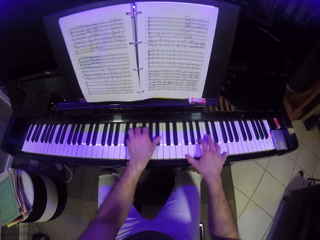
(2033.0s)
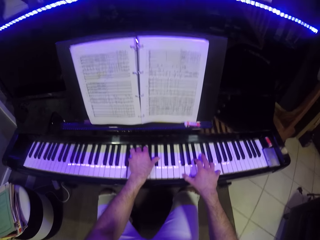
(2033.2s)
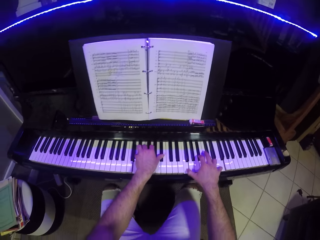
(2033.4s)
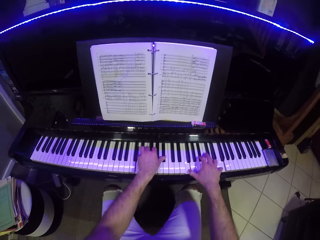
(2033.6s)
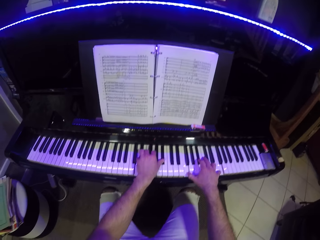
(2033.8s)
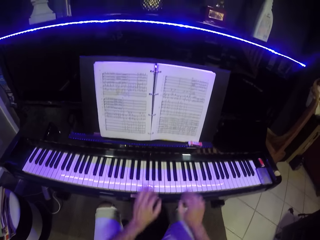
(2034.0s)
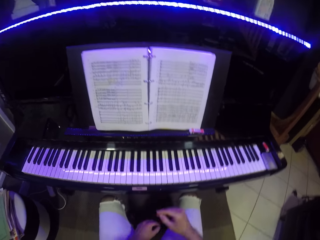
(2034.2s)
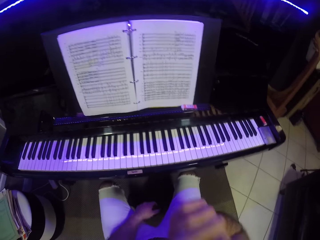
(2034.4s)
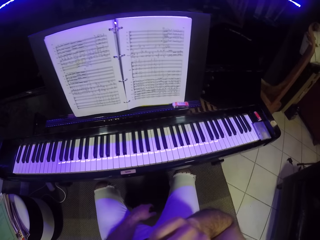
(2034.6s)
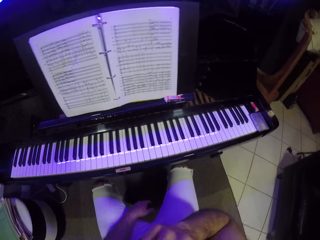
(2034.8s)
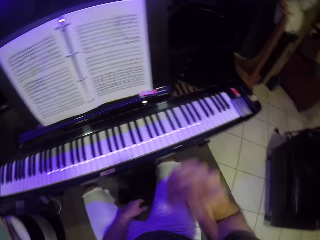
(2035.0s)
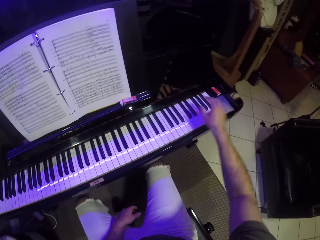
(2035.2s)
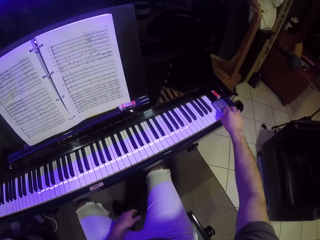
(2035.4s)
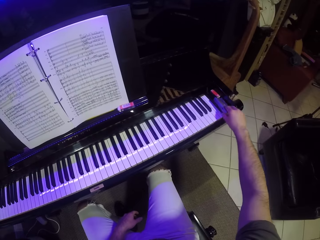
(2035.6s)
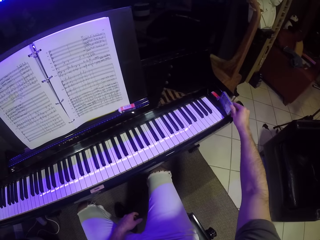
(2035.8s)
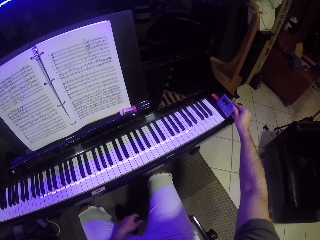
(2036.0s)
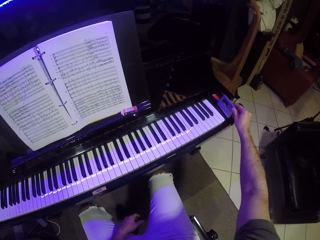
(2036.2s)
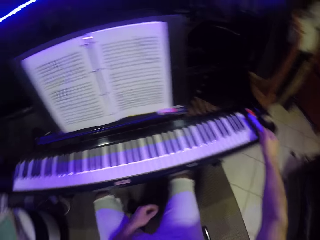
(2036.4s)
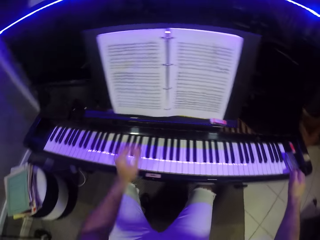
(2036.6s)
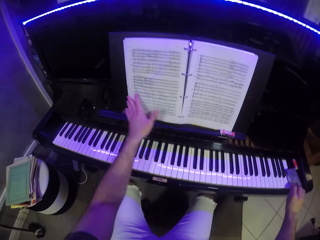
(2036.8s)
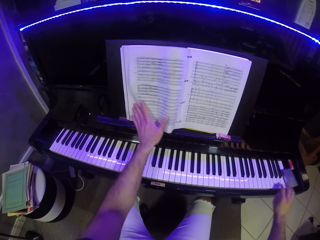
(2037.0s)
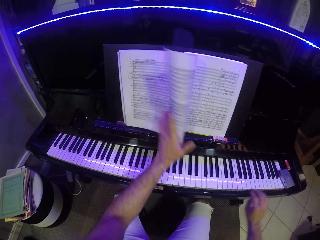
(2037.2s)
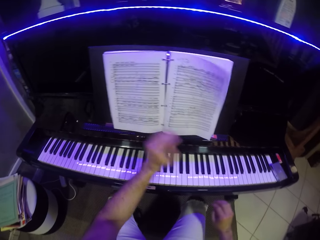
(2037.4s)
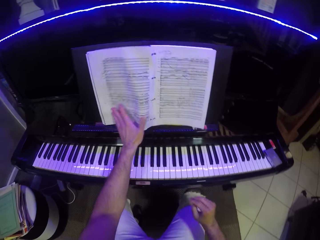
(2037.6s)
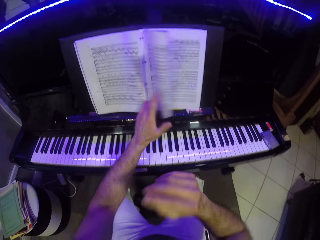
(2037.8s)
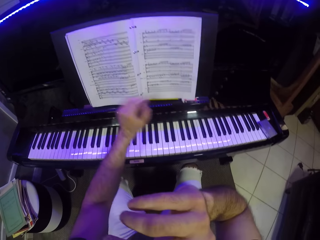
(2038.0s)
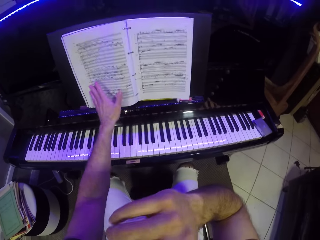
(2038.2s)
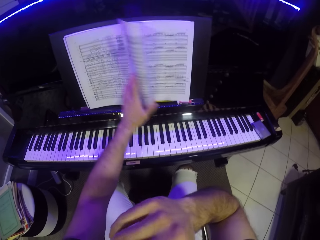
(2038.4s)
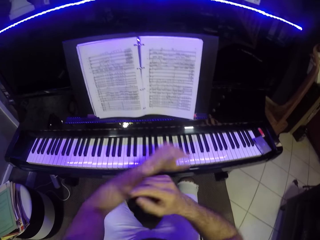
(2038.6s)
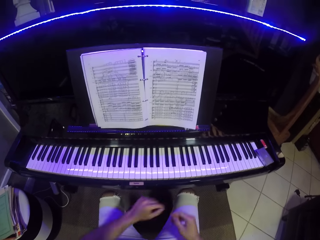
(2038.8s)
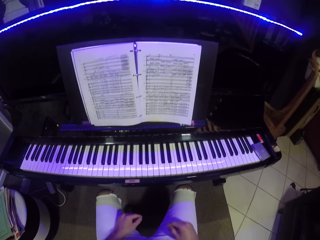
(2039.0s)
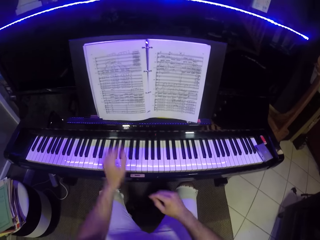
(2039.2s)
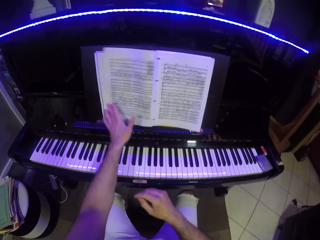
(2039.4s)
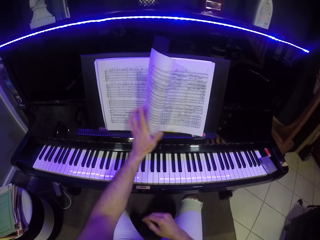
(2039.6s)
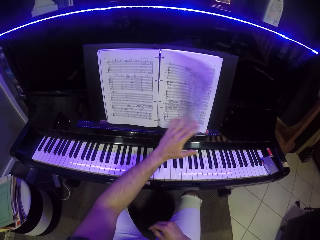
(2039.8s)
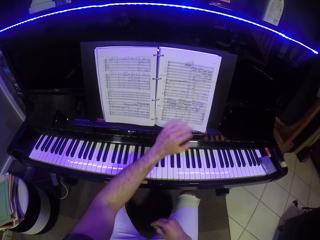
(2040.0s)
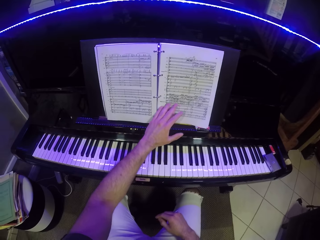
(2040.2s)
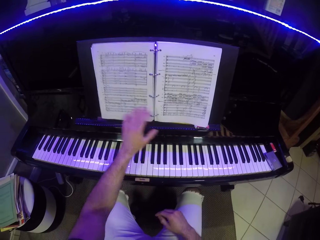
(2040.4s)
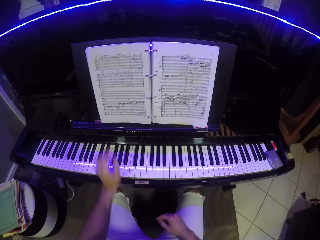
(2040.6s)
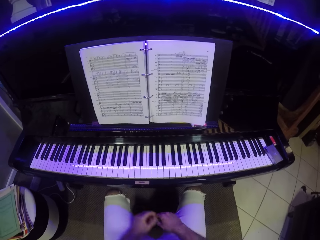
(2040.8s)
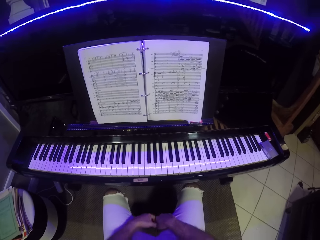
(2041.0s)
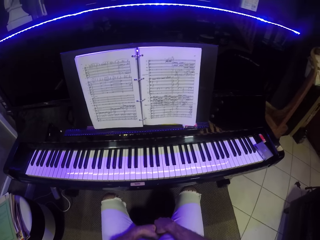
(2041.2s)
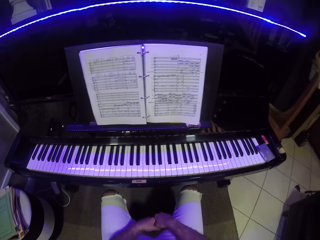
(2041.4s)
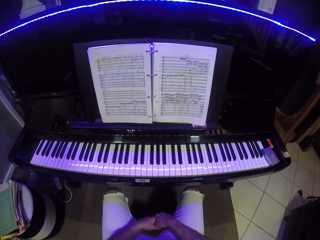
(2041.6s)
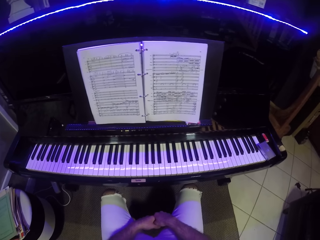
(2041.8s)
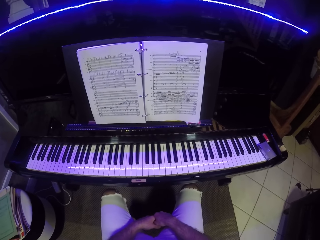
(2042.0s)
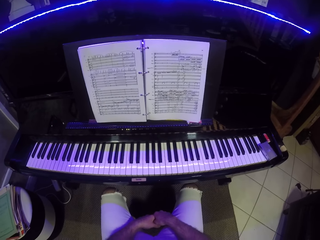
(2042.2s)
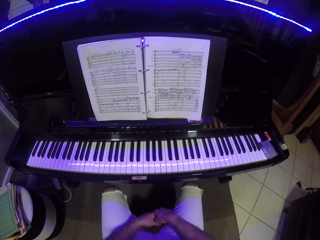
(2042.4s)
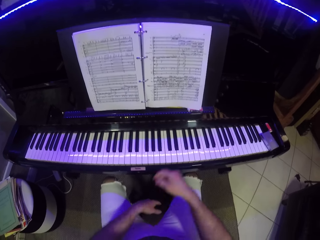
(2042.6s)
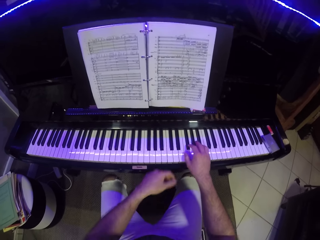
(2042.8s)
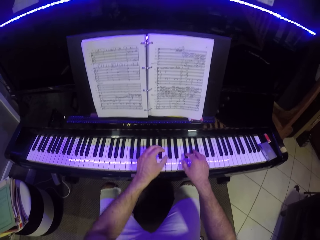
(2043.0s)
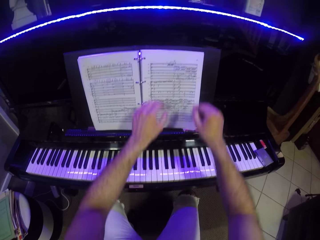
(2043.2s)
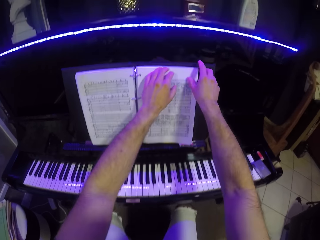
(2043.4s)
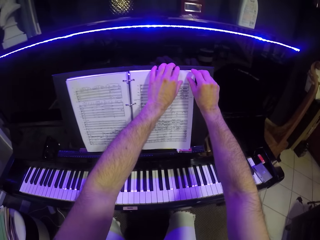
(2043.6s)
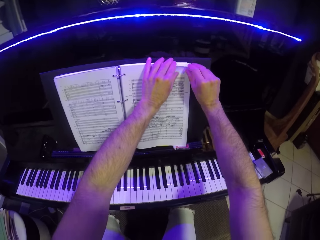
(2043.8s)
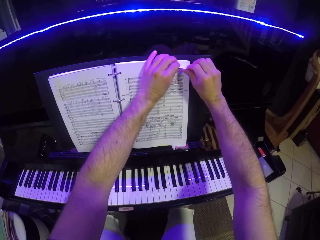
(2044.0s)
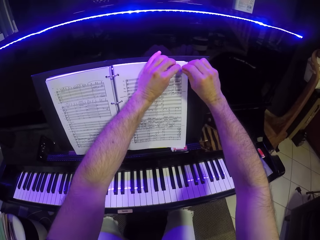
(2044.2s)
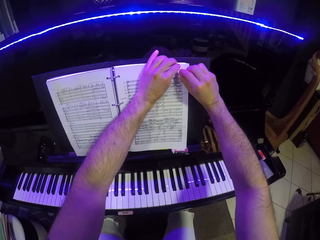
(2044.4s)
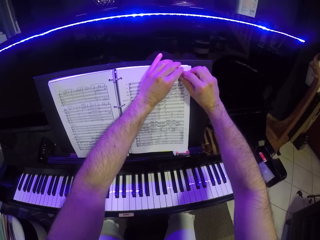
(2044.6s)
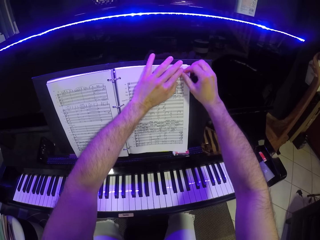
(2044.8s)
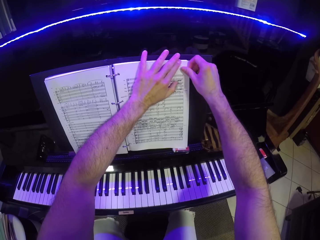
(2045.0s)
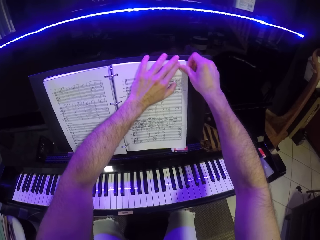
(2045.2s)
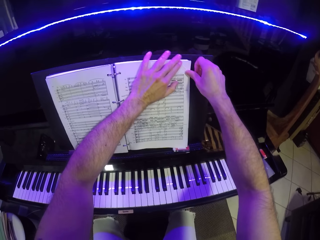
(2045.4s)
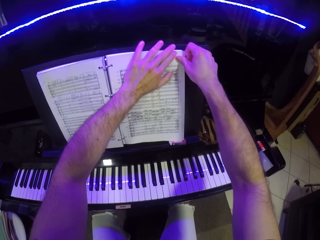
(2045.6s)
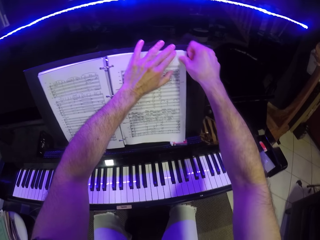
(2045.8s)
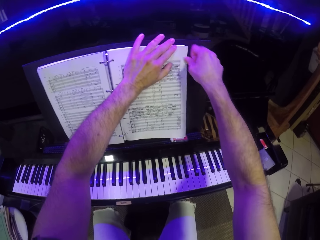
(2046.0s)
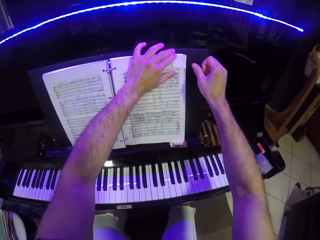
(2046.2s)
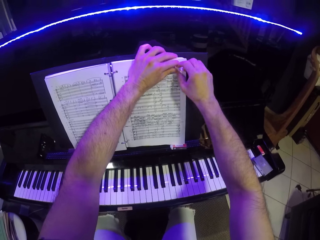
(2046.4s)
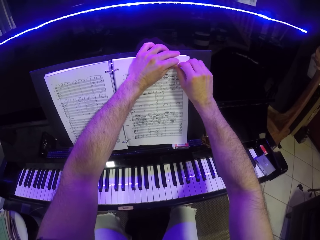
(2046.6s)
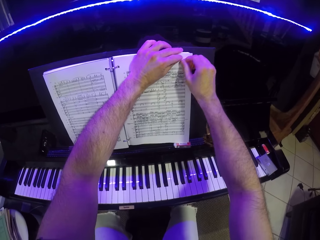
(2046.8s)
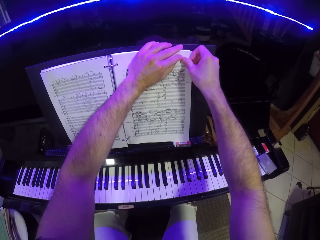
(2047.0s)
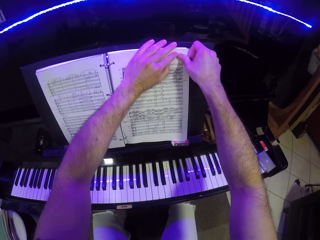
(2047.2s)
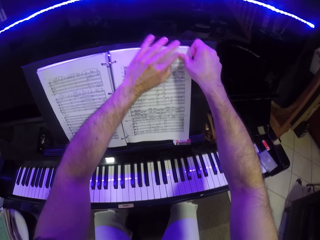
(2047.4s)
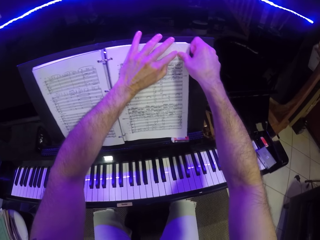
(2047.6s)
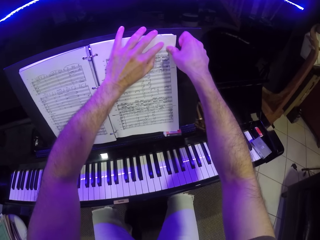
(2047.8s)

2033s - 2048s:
The camera wearer raises a hand up. He touches the recorder on the piano with his right hand. He turns the pages of the music sheet or book on the piano with his left hand to a new page. He puts his hands together. He opens a page of the book. He puts his hands together. He marks the page with both hands. He opens a page of the book.

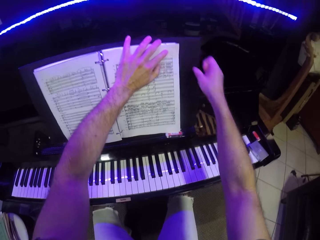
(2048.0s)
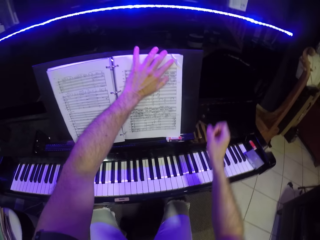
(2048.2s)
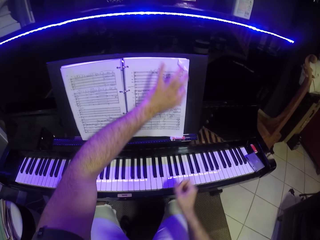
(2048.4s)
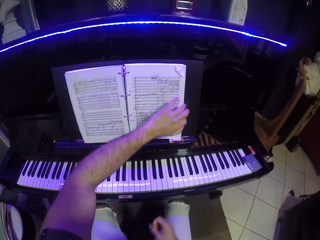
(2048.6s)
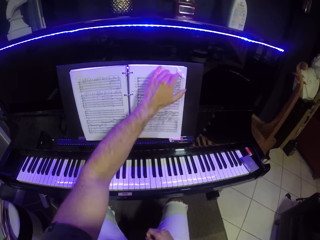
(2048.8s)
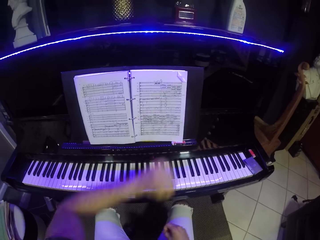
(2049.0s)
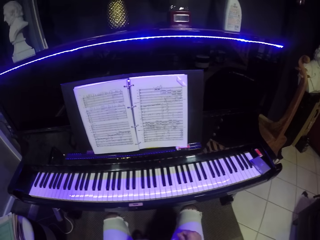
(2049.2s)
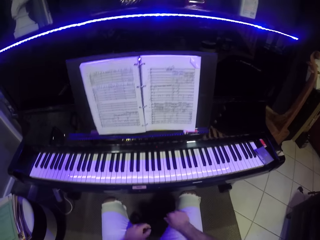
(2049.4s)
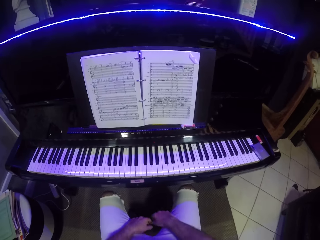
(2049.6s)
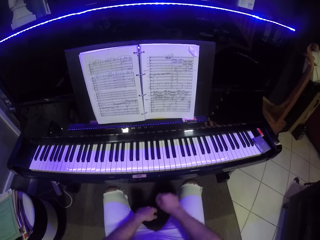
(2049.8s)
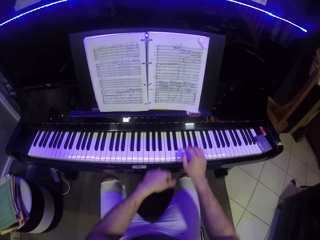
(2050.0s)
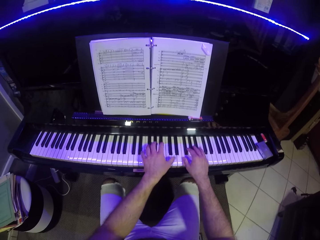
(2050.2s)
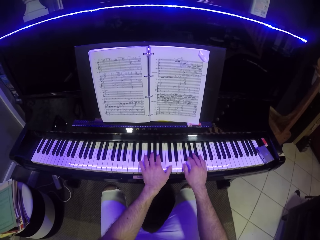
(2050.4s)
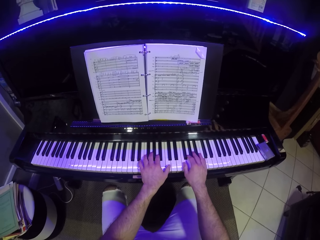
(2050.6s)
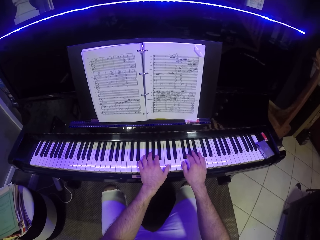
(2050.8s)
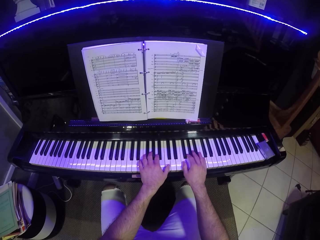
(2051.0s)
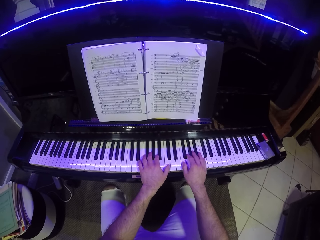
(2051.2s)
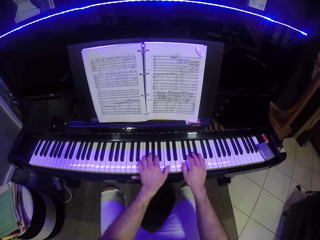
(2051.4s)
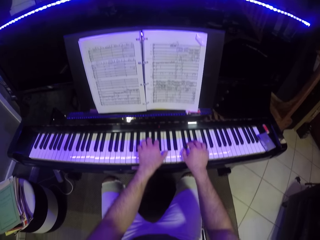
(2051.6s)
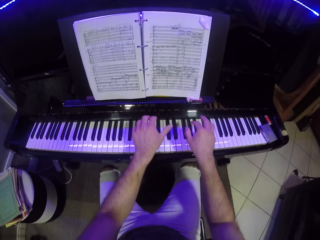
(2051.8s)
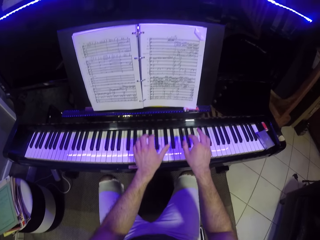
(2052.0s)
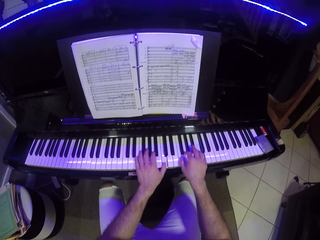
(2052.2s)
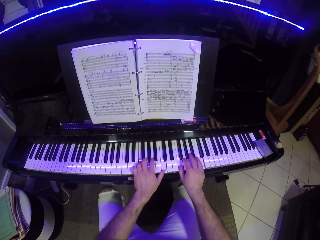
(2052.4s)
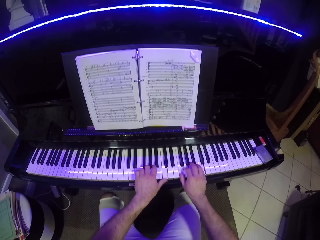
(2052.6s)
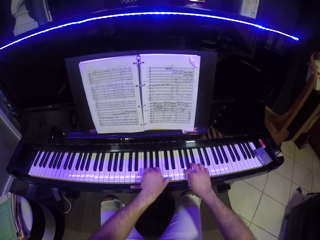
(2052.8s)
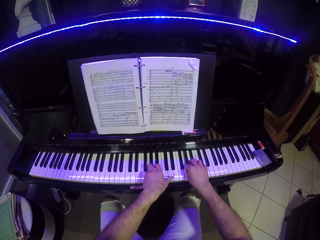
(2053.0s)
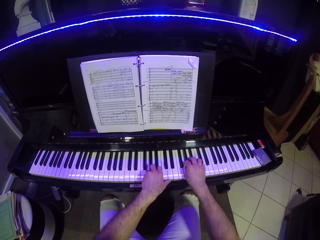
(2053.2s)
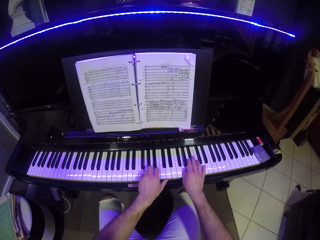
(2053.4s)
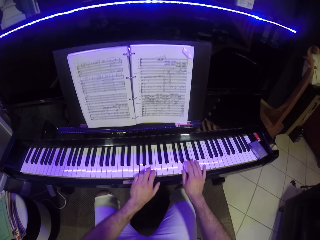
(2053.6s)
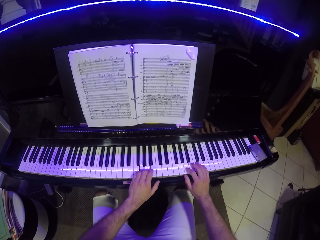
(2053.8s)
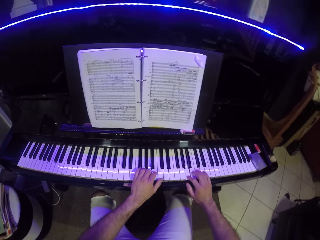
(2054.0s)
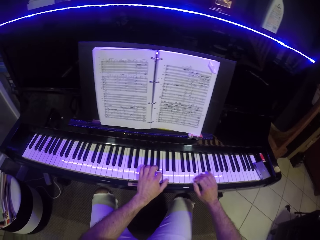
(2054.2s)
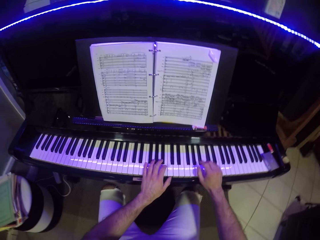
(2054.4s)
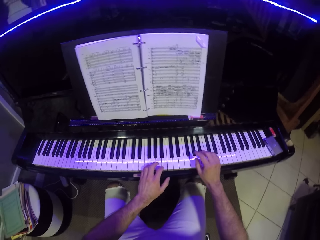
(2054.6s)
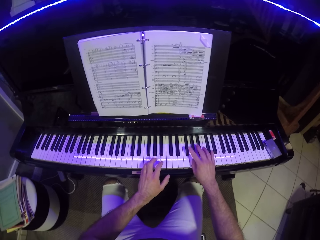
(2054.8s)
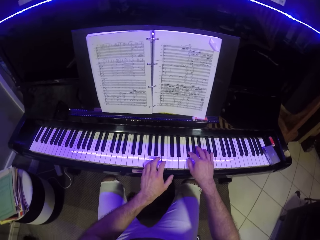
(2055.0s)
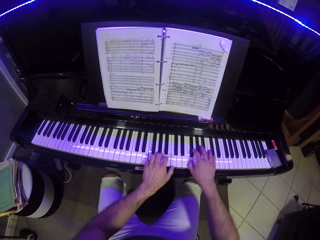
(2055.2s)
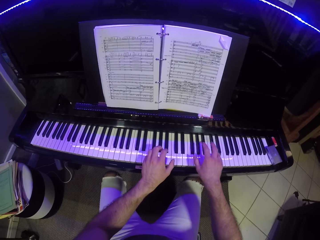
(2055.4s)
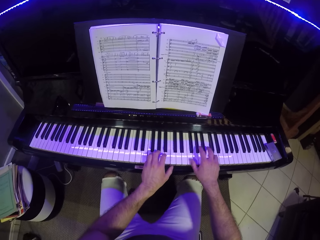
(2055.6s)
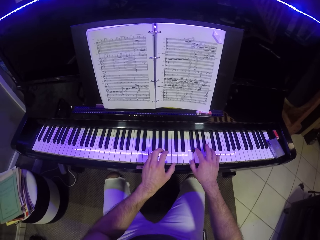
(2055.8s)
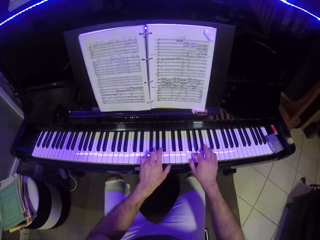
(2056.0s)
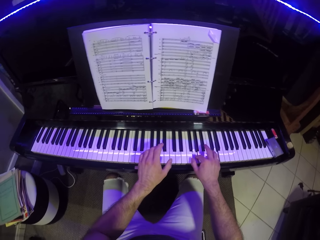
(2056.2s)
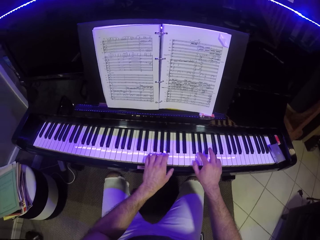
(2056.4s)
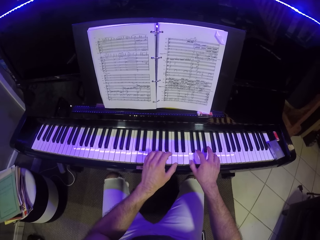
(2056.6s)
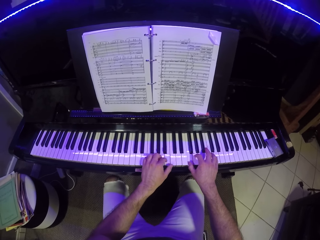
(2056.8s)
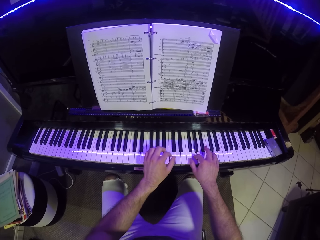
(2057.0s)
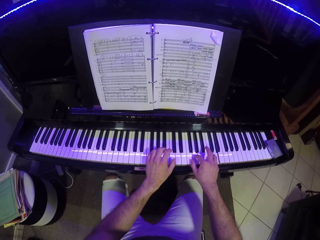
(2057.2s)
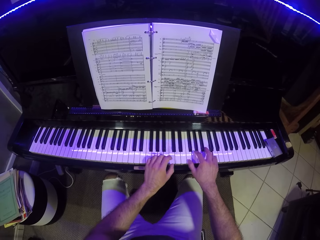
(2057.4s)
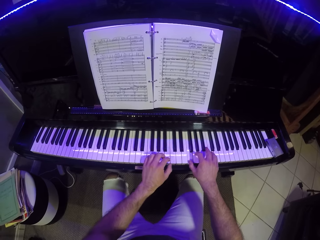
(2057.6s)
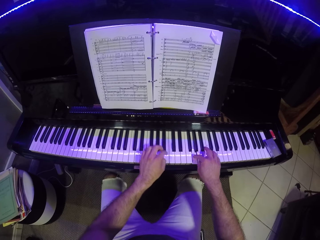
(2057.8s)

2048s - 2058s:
The camera wearer plays the piano with both hands.
